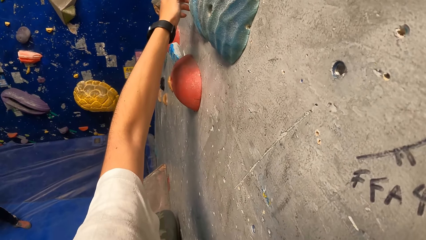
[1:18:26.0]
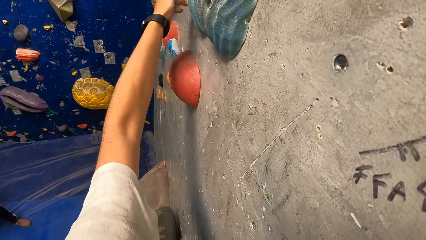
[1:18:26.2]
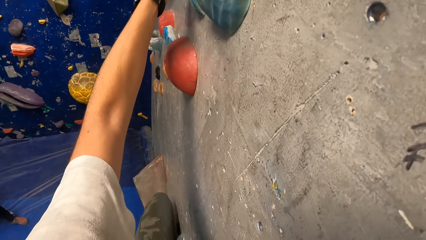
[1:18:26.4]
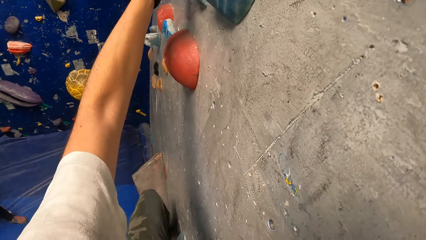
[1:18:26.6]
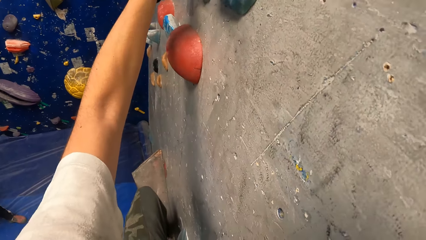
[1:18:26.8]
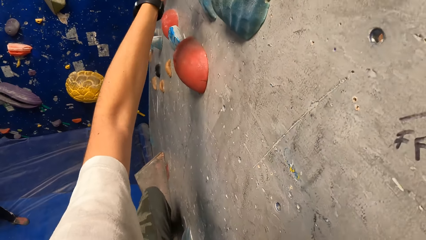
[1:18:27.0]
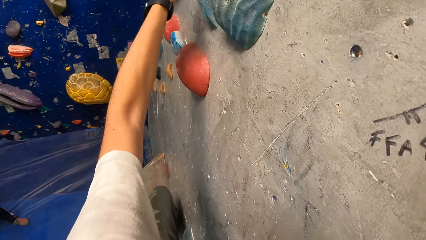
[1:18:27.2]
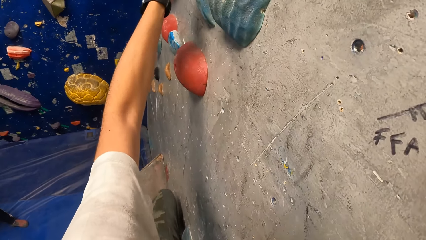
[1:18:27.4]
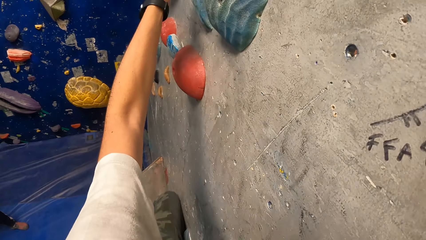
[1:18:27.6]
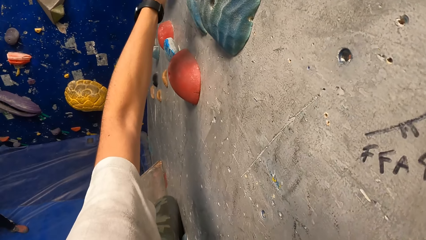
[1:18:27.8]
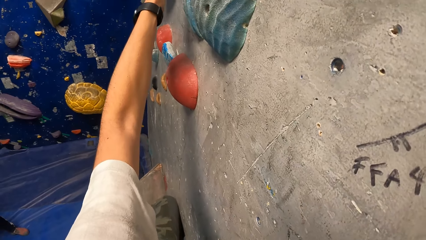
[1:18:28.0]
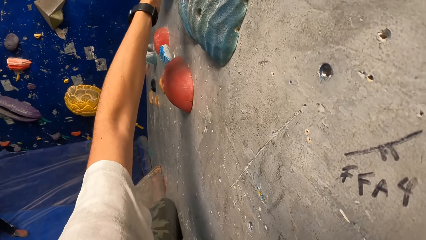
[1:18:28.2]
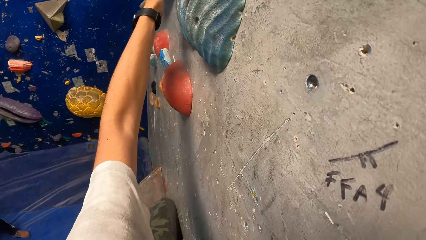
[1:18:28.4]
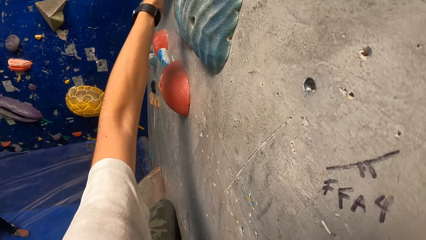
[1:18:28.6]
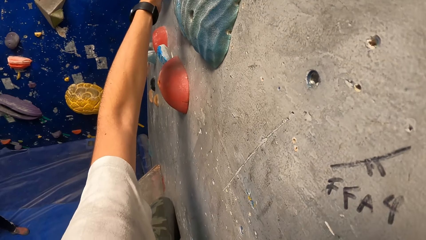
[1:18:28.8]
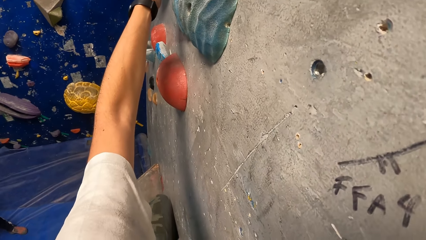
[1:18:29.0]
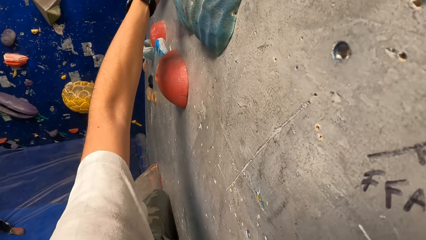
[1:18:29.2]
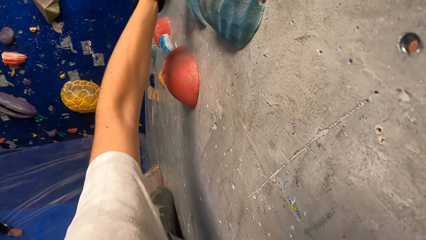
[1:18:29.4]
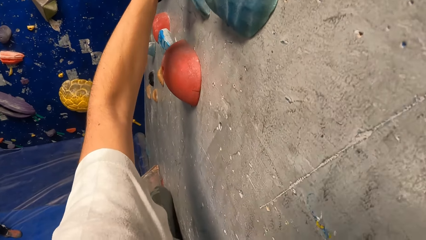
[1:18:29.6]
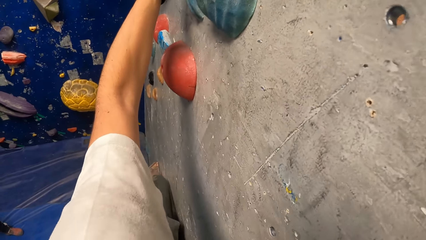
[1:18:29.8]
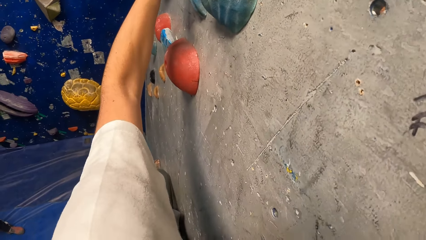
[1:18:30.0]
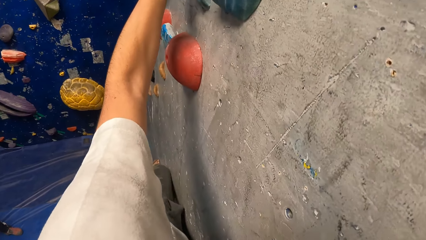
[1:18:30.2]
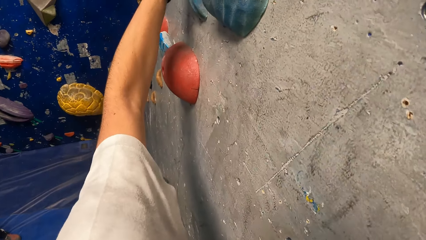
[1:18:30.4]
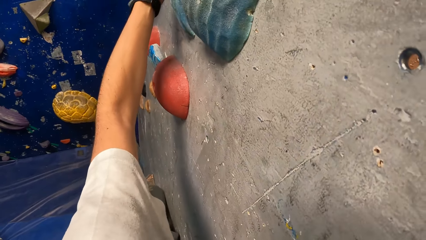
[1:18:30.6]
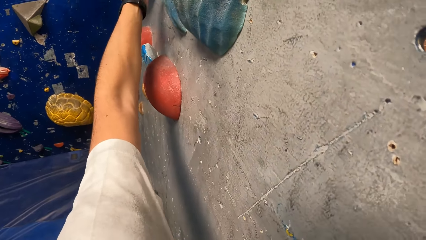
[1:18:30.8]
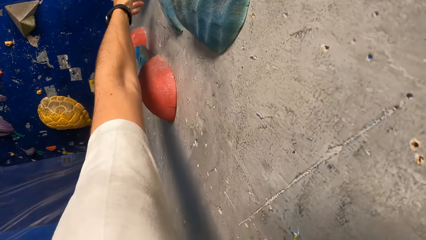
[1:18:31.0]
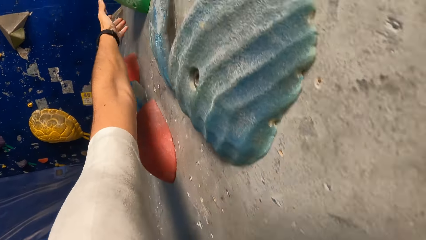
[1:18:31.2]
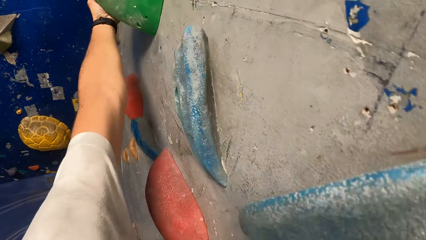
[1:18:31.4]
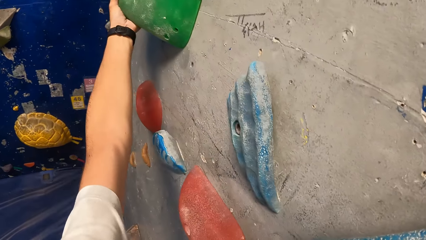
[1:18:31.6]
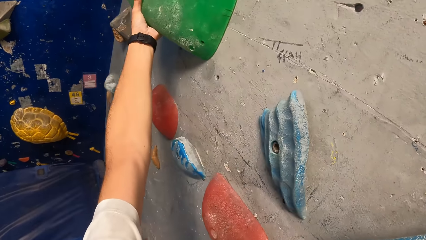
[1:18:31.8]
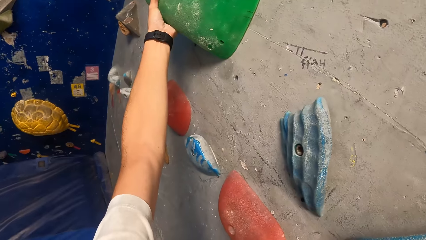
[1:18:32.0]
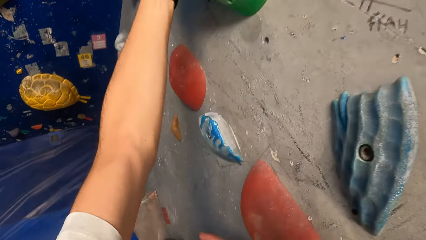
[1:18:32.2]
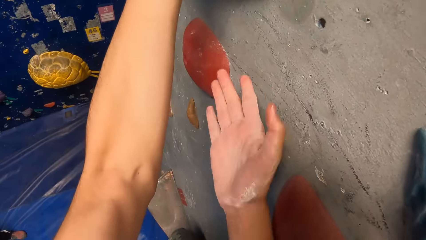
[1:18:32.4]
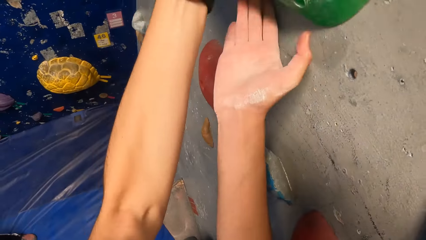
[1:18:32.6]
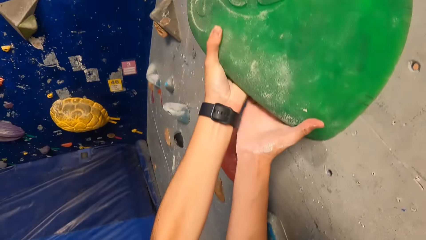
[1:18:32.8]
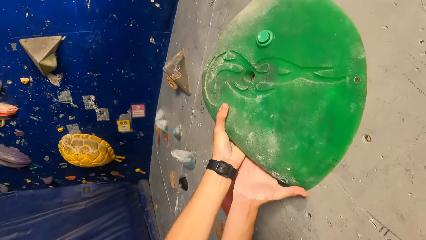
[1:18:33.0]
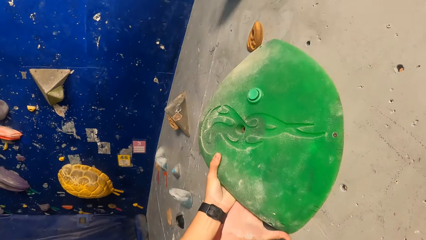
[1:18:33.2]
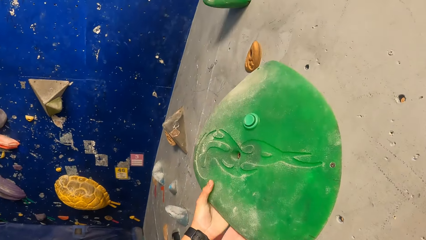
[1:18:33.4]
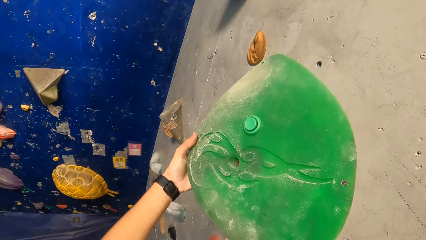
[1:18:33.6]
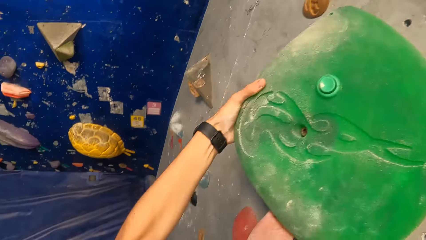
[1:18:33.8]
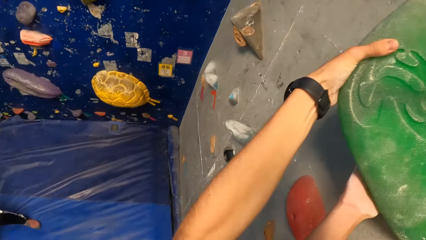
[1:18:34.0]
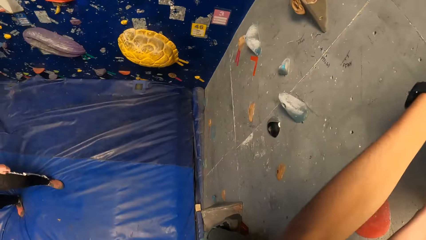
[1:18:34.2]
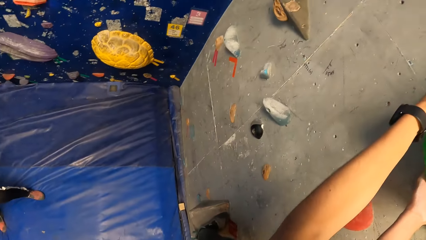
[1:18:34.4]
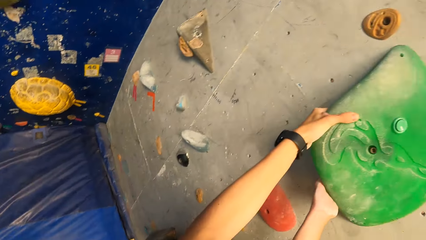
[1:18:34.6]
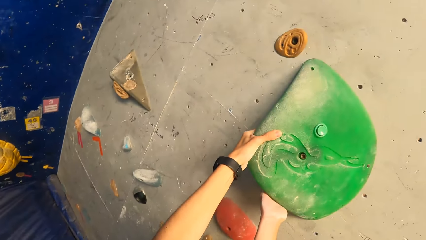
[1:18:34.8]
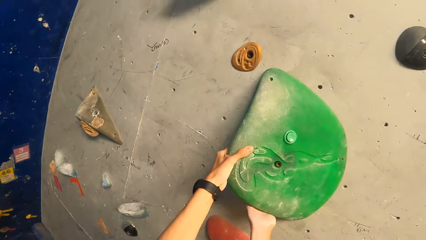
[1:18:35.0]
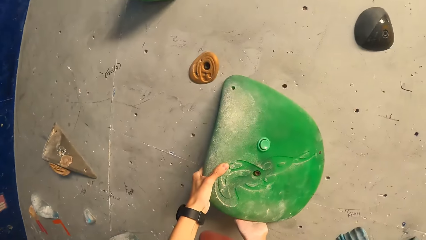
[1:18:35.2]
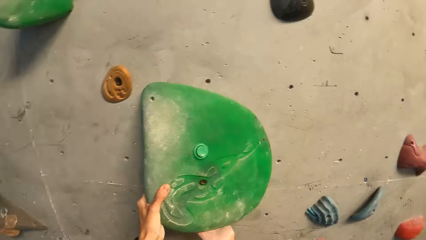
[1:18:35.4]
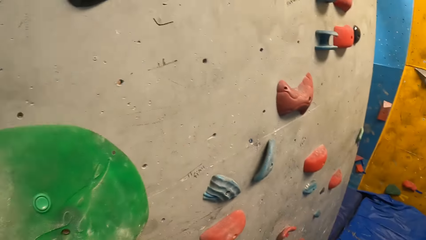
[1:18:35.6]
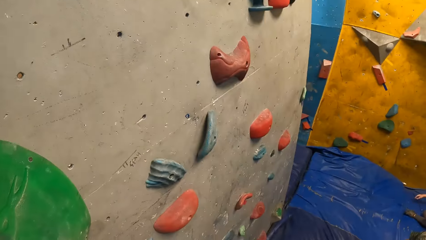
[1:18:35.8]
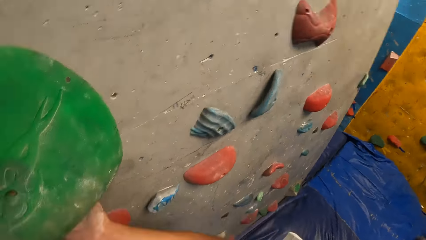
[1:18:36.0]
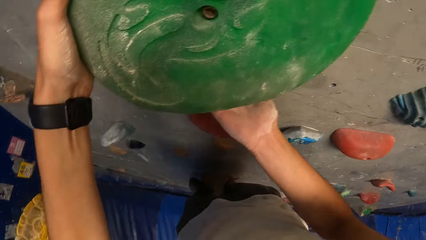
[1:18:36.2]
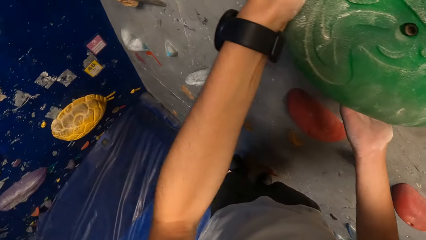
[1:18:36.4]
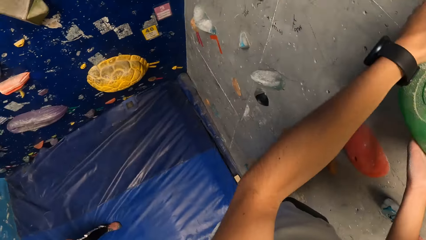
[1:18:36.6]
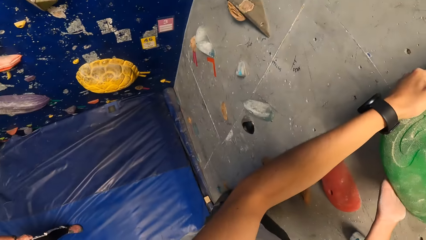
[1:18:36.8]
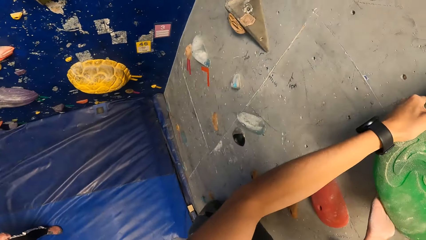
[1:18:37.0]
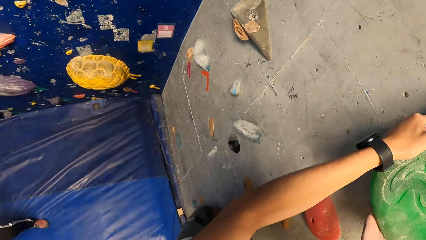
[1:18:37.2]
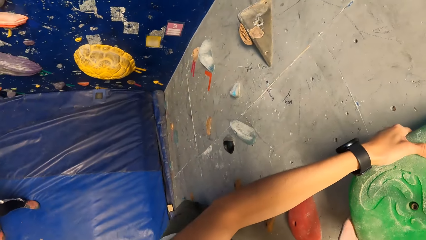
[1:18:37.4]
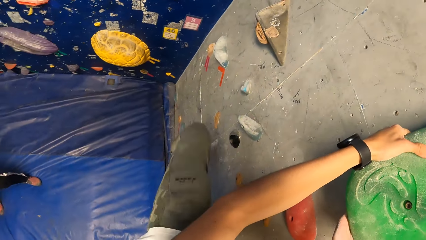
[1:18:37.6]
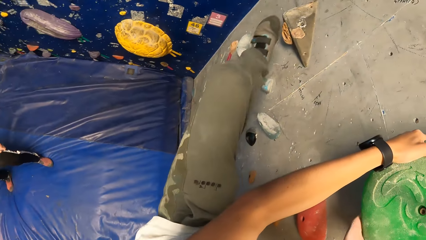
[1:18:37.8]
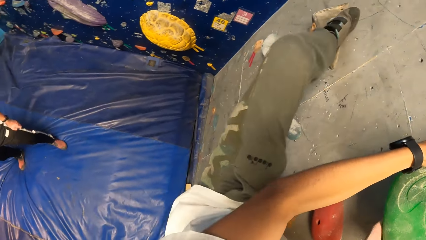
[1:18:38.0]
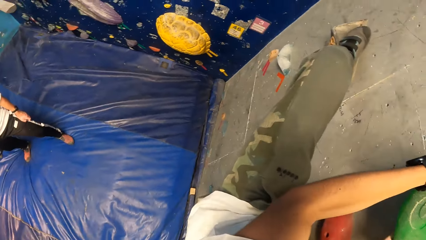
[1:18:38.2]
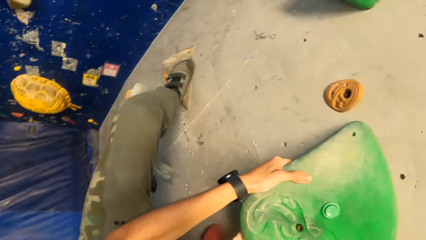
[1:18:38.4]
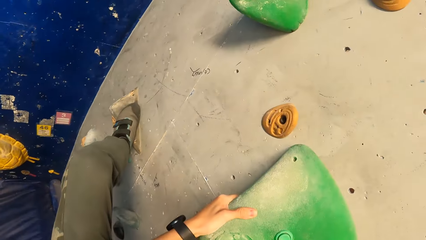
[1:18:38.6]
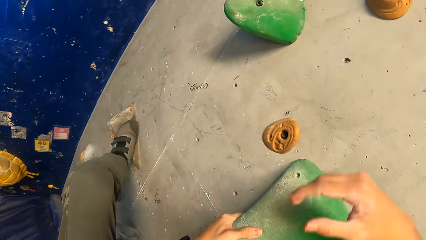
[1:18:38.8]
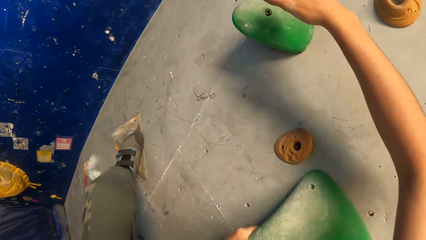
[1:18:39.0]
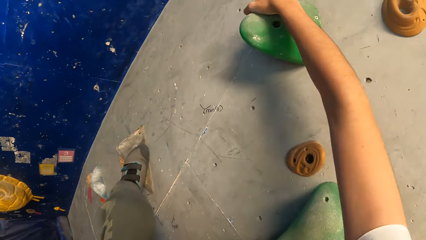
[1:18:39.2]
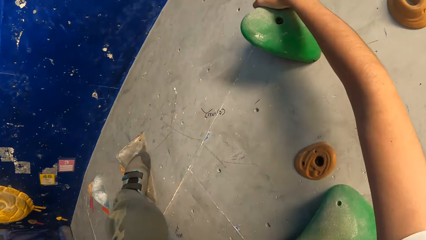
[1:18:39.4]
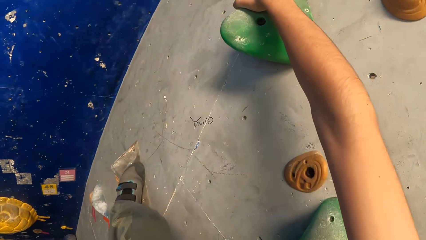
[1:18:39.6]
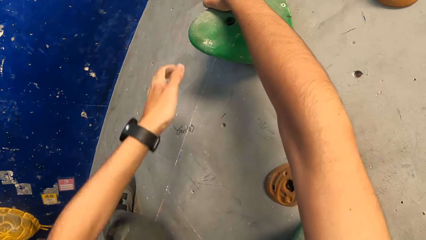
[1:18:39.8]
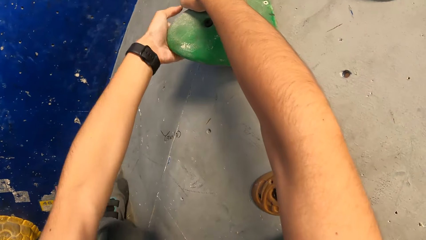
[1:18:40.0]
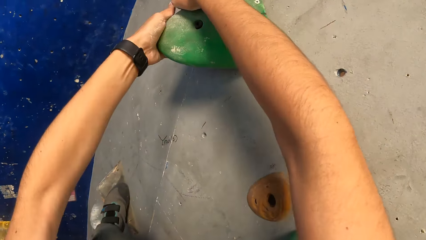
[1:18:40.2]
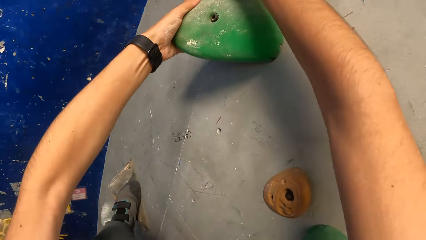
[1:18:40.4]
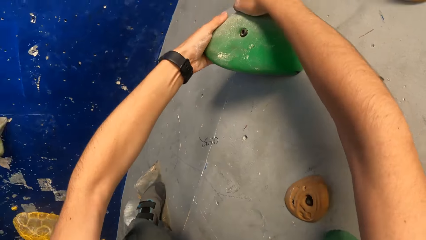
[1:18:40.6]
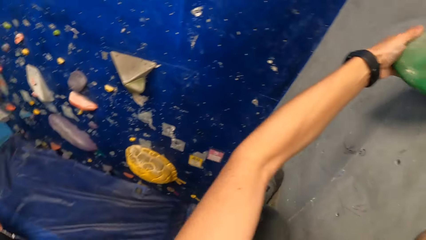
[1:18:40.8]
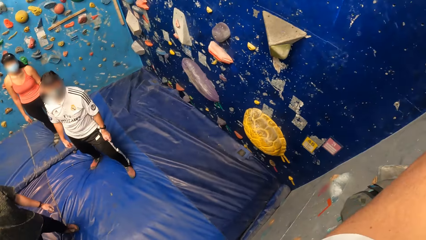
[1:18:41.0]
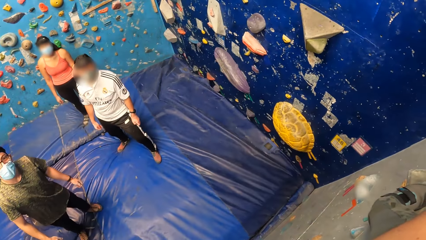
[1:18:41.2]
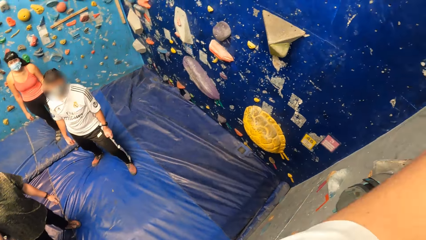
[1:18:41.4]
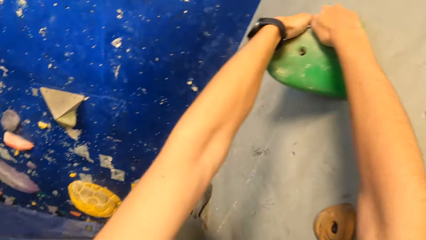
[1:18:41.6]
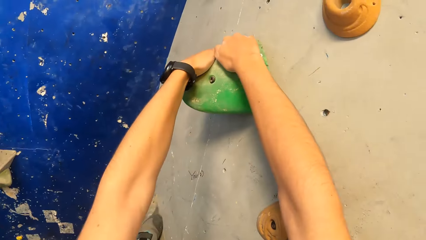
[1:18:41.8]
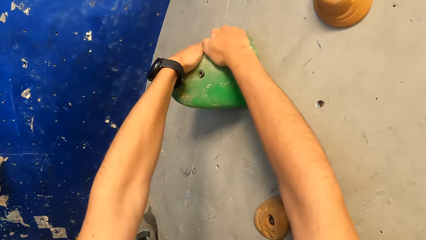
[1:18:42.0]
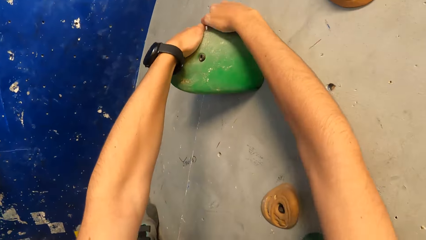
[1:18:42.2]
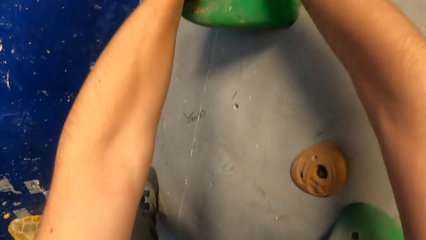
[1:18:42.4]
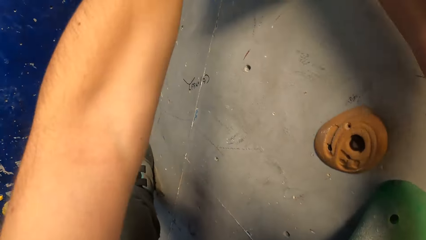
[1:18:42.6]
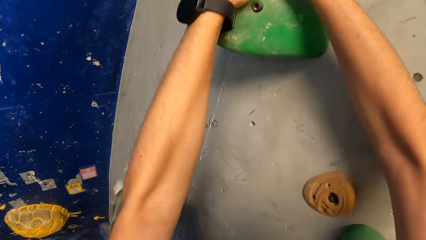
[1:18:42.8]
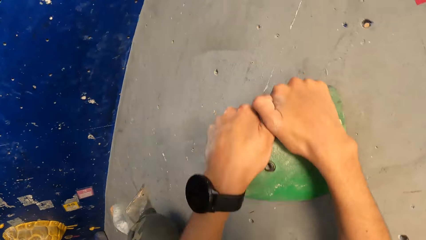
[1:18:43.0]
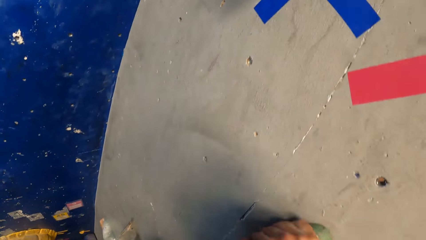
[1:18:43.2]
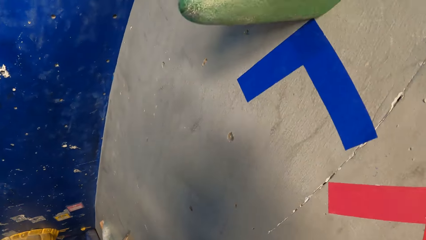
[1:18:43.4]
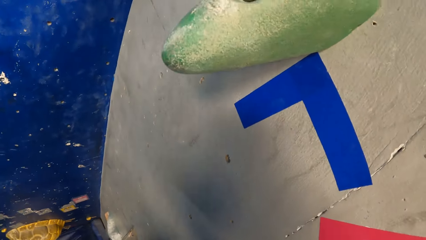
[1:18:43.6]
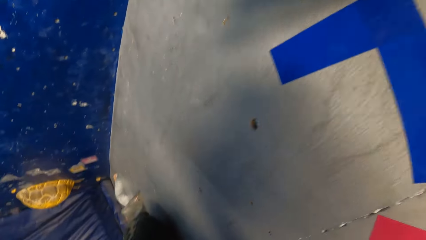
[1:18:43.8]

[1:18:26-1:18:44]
The camera wearer holds the rock on the wall with both hands. They climb the wall.
